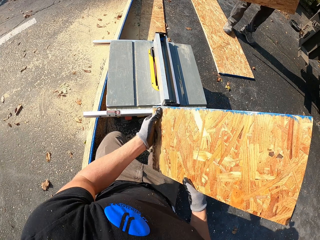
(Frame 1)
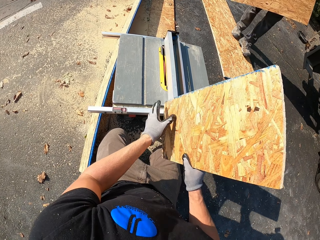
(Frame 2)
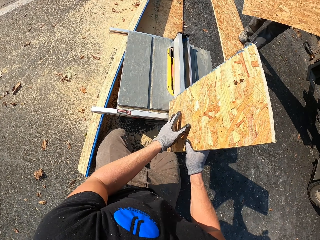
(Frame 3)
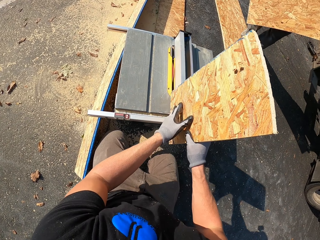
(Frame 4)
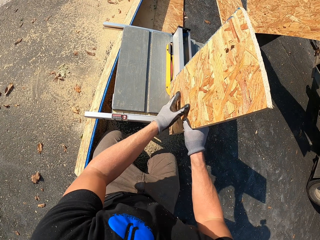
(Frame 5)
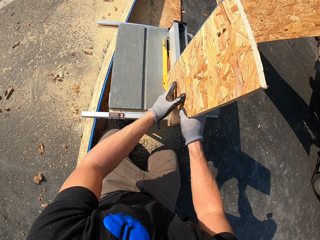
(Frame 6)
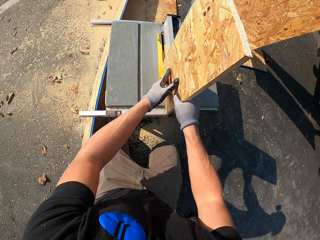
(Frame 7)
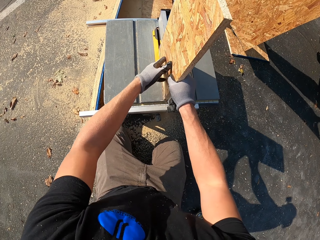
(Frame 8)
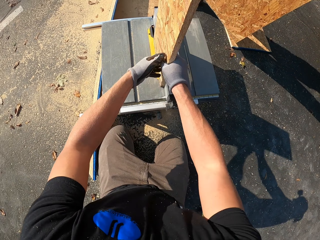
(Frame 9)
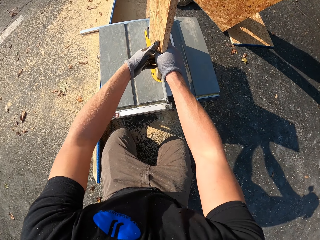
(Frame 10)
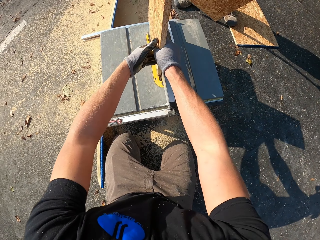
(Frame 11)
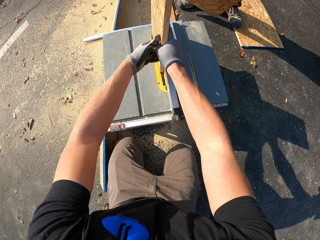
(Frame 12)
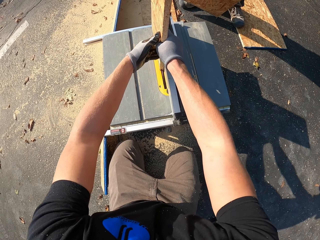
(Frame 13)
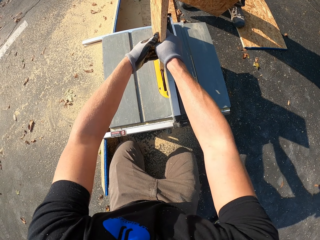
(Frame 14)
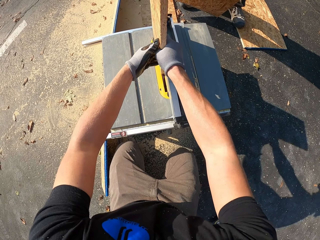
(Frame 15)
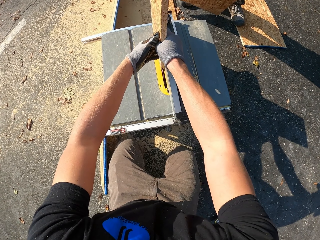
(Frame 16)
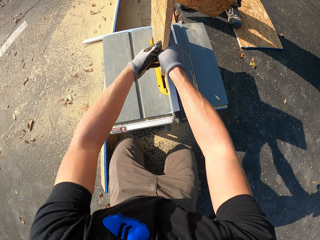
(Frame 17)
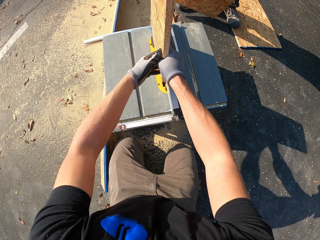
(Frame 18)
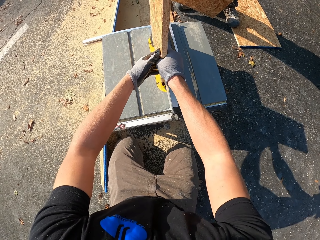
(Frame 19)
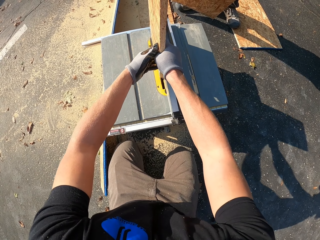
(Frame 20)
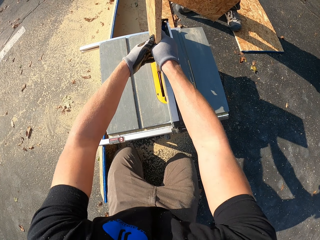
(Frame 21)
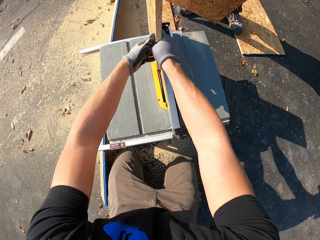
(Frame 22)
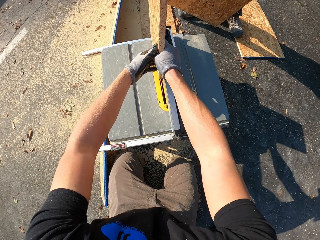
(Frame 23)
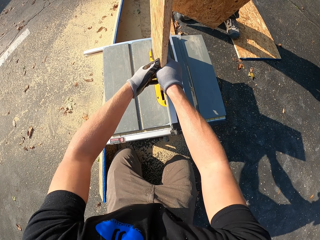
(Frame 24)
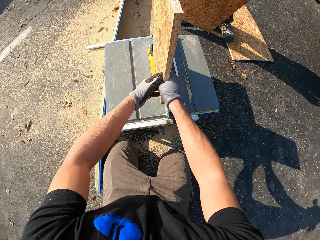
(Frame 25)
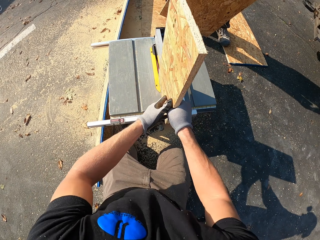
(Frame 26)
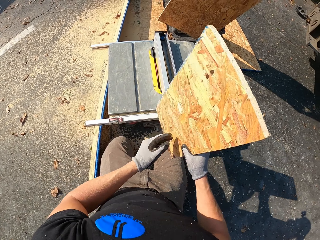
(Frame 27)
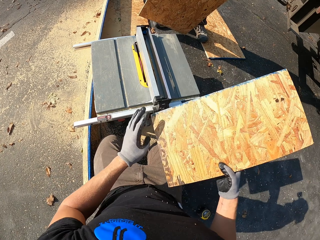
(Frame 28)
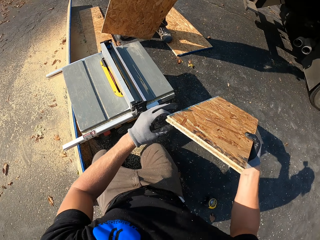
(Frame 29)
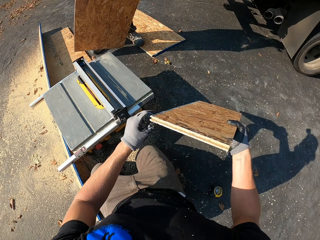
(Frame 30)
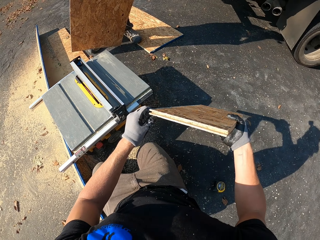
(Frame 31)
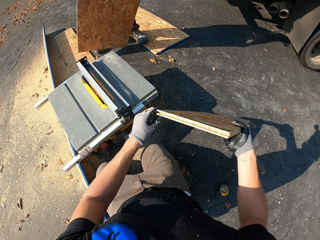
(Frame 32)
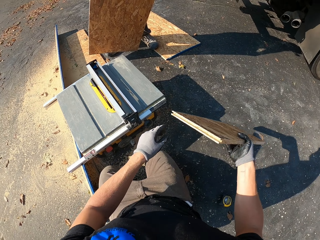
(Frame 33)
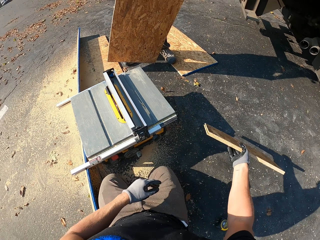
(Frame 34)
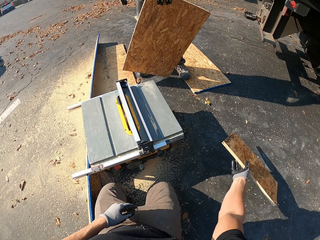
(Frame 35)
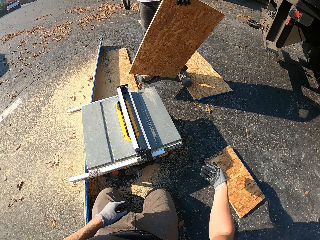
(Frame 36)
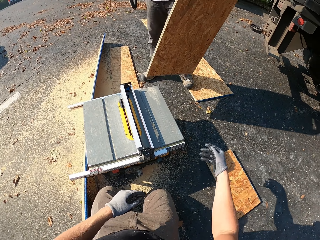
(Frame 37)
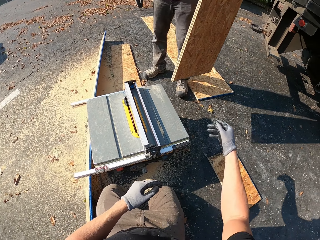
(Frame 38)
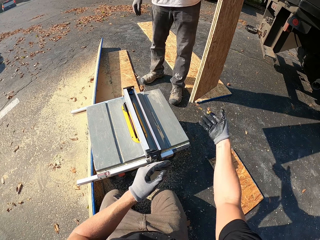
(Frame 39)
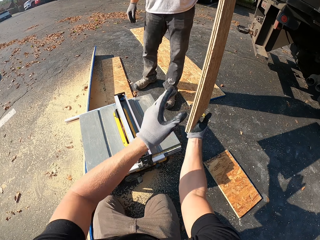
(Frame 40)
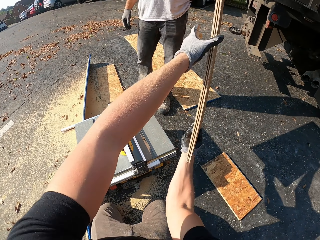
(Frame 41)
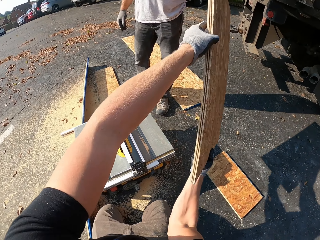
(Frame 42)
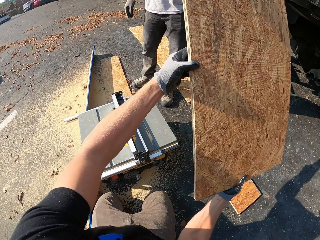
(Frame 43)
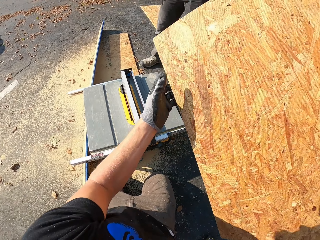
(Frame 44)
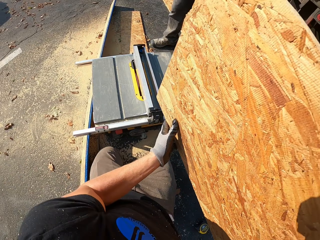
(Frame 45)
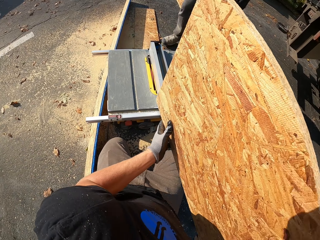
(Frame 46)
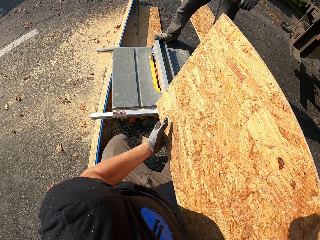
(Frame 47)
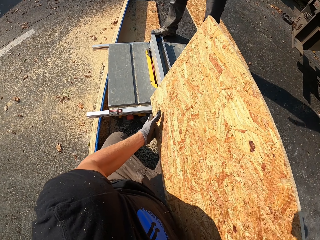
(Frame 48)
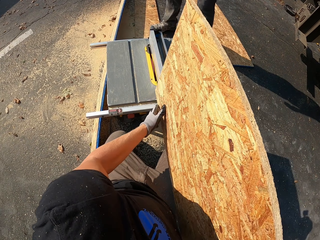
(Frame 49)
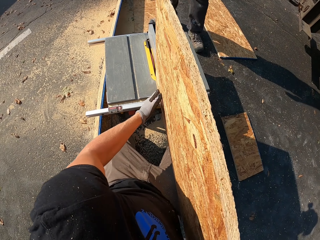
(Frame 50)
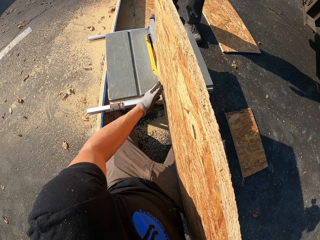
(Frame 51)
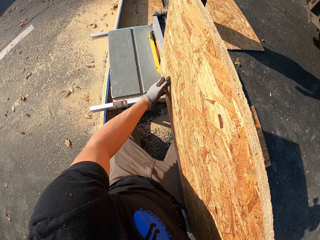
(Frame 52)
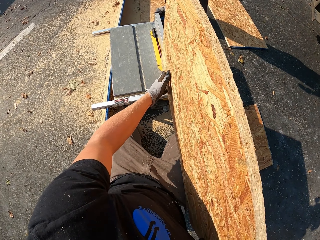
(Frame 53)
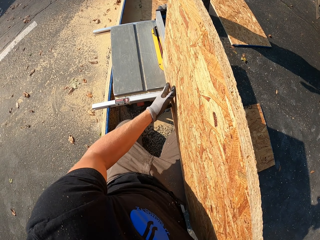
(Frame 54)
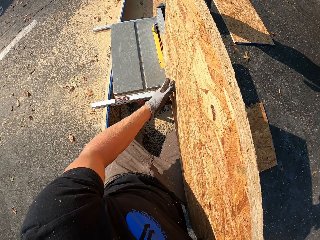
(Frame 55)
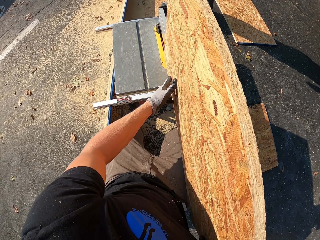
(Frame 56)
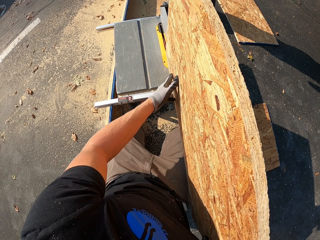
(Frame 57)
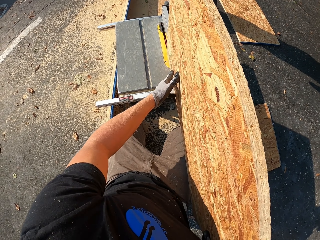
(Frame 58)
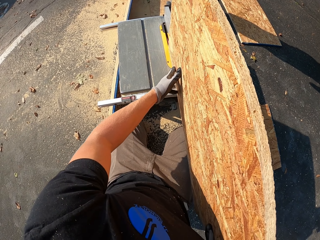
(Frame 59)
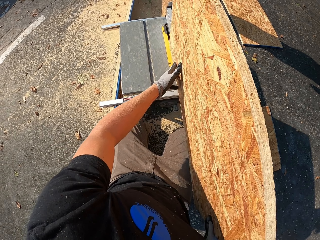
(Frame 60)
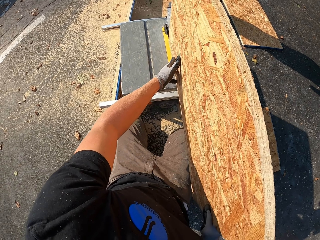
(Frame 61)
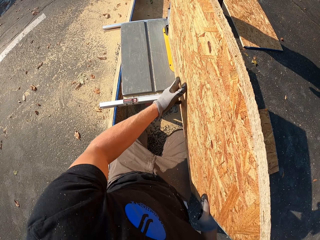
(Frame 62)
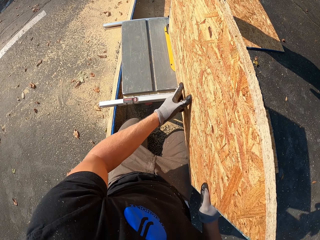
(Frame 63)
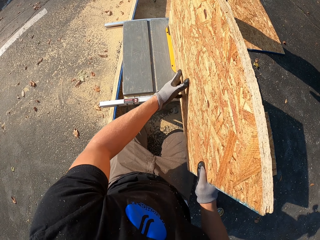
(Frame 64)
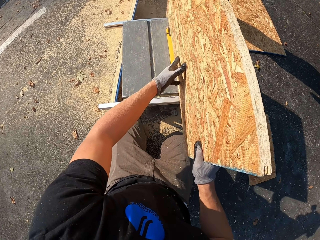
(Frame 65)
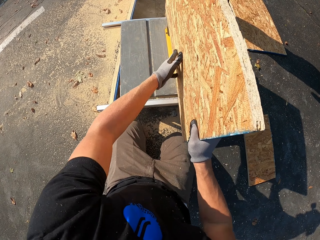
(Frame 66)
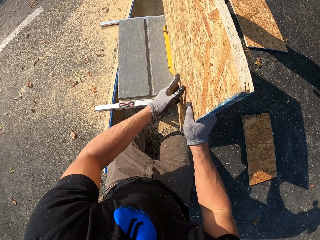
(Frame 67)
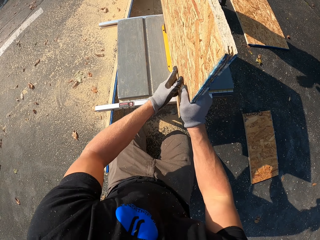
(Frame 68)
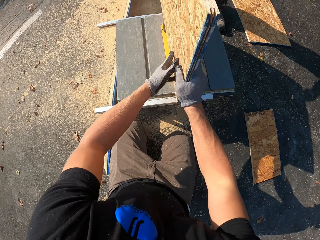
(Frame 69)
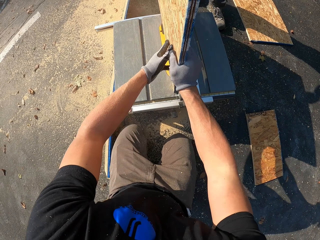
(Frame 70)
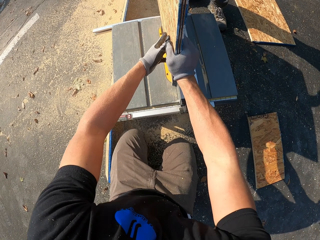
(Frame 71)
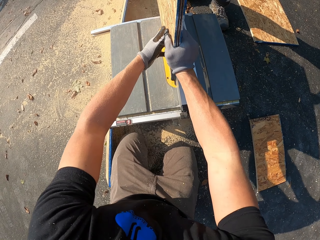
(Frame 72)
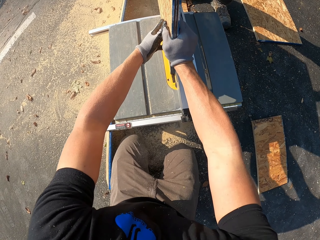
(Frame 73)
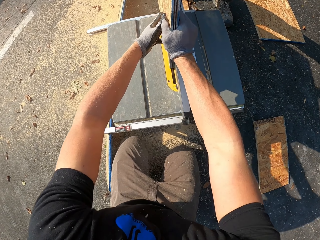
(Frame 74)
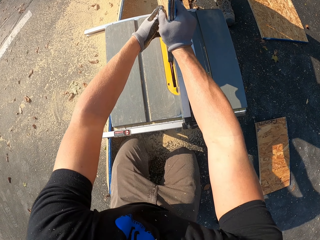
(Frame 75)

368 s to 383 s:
The camera wearer places a plywood on the sawing machine. They drop the plywood on the ground. They take a plywood from a man. The camera wearer puts the wood on the wood cutter and trims.

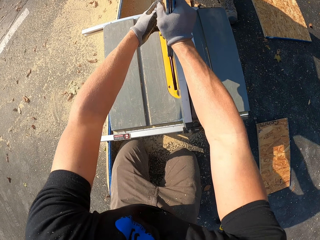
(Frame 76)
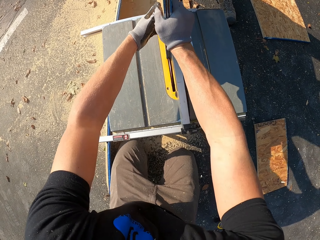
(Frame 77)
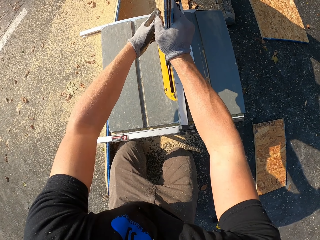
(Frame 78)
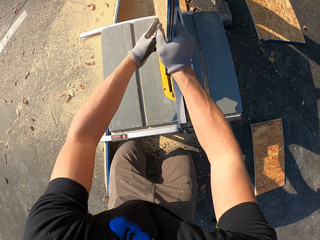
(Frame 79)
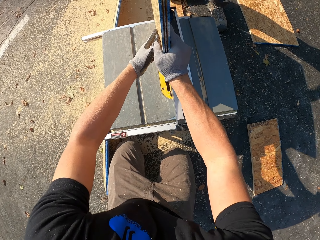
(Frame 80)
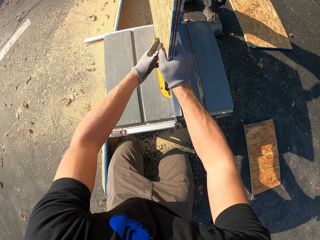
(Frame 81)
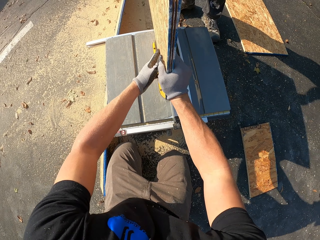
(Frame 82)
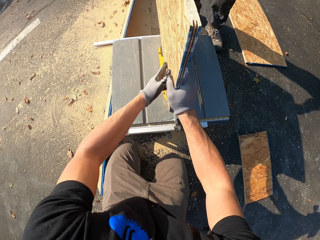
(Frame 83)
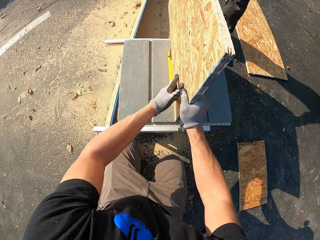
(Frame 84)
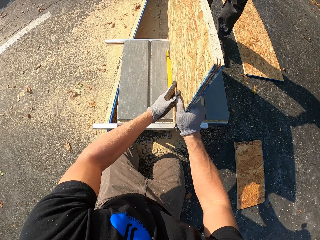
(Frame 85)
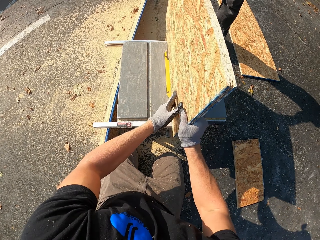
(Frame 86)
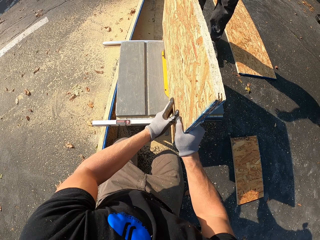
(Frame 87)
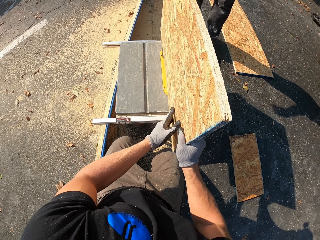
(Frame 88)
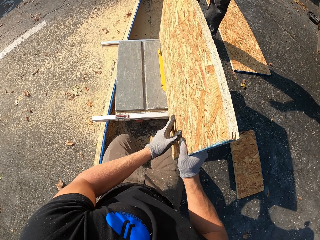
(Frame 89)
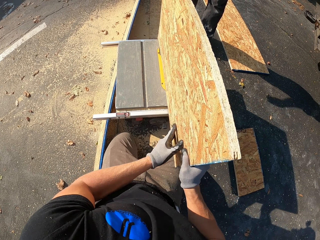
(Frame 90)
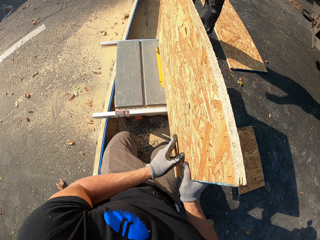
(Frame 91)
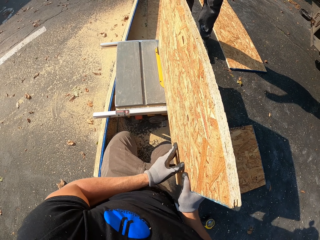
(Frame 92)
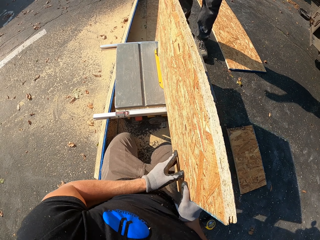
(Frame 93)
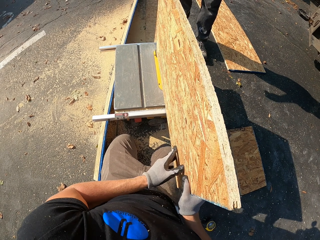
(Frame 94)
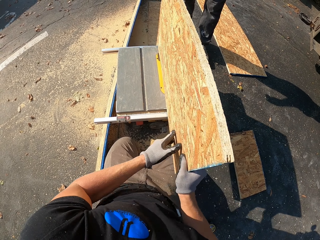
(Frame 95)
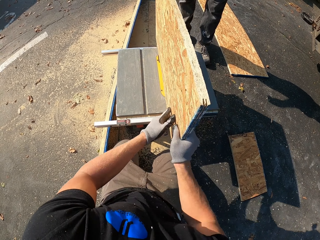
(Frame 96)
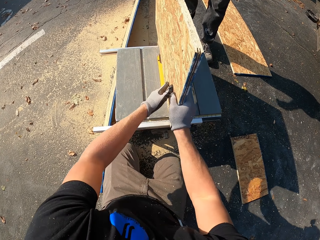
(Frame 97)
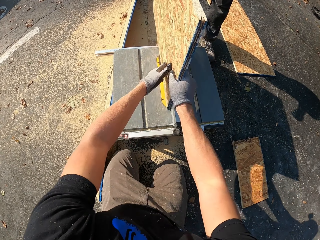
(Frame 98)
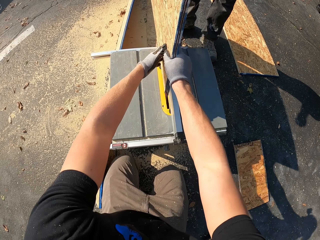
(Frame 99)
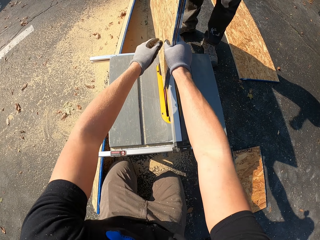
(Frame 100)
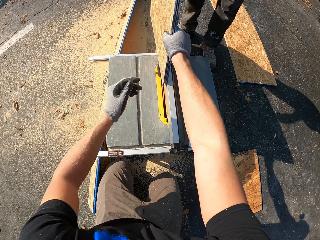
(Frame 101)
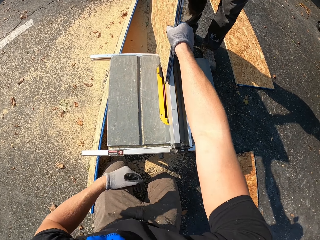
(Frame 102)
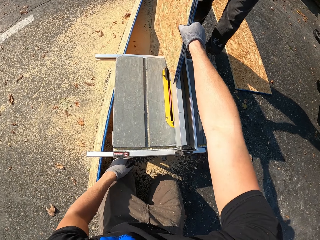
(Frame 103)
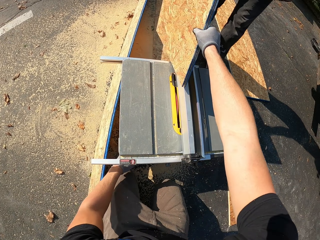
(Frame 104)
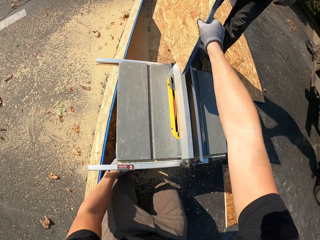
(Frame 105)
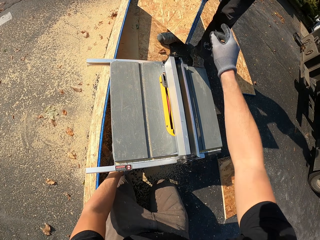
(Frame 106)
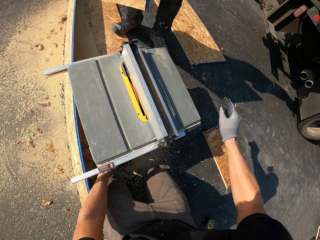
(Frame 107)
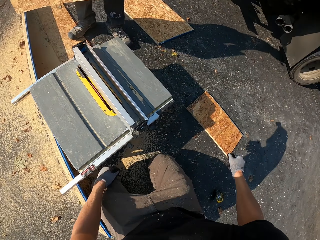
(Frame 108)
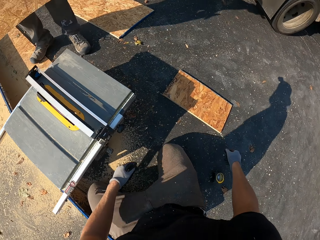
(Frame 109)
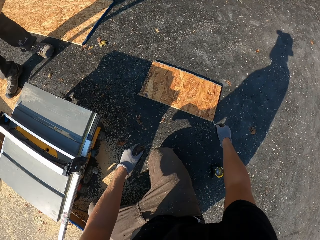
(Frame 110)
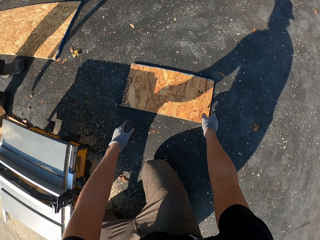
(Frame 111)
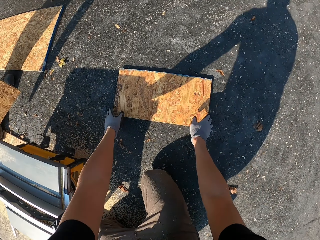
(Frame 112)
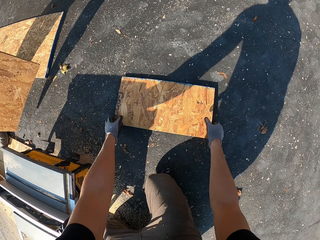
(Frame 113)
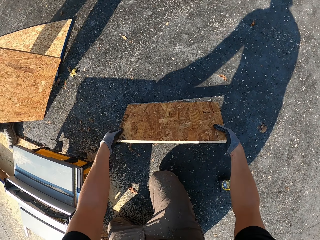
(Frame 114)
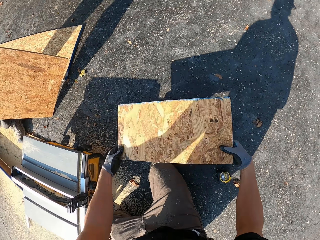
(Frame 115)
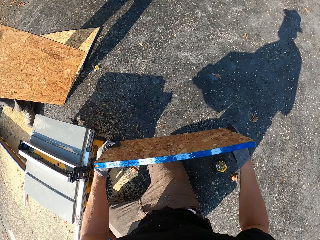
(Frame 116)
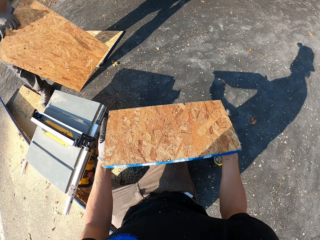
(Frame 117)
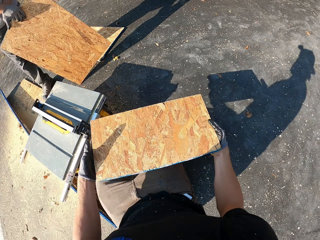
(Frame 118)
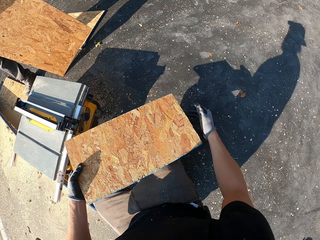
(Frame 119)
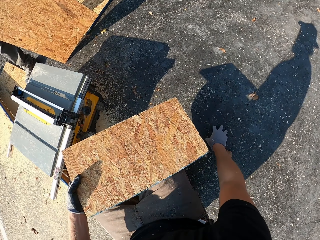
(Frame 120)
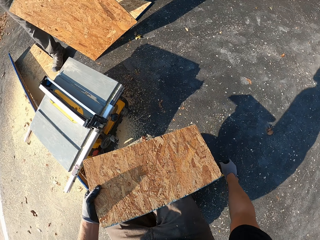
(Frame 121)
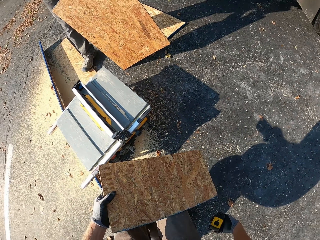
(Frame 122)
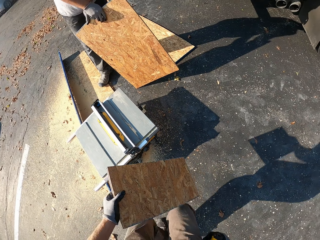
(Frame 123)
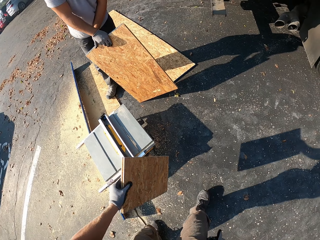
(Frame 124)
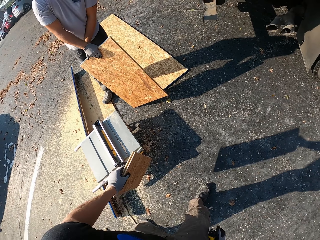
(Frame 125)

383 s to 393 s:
The camera wearer gives a man a plywood. The camera wearer takes another wood from the floor and walks.
